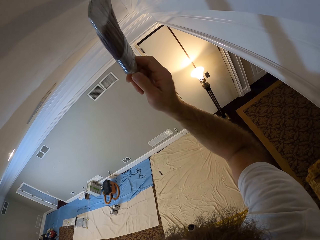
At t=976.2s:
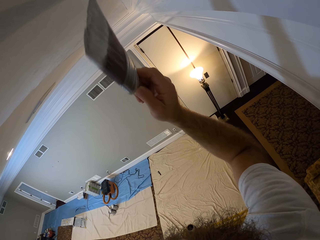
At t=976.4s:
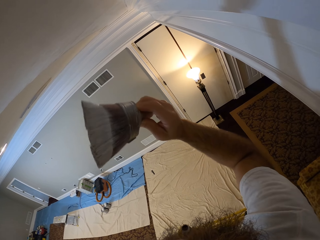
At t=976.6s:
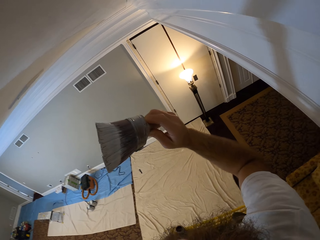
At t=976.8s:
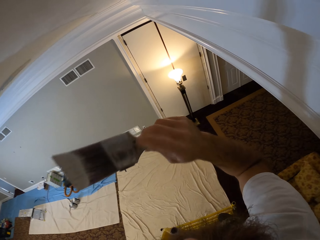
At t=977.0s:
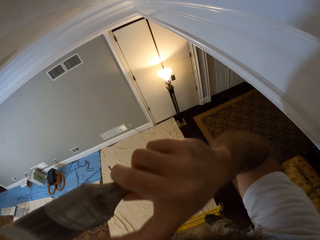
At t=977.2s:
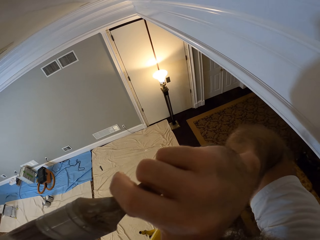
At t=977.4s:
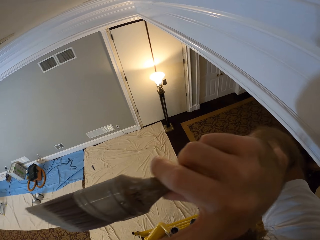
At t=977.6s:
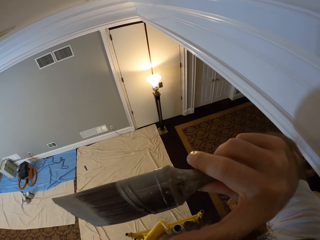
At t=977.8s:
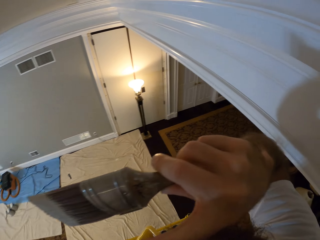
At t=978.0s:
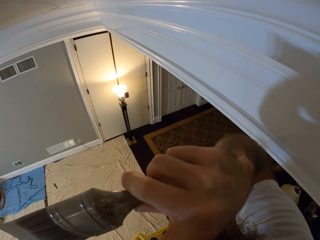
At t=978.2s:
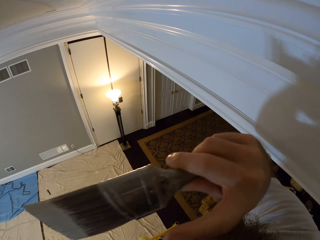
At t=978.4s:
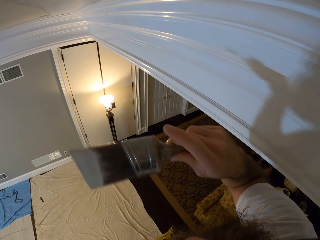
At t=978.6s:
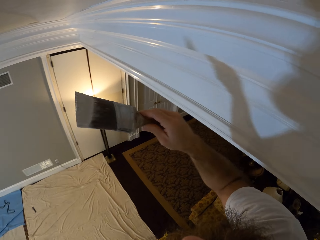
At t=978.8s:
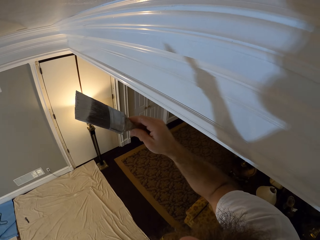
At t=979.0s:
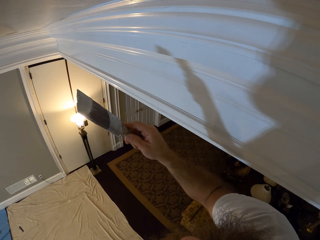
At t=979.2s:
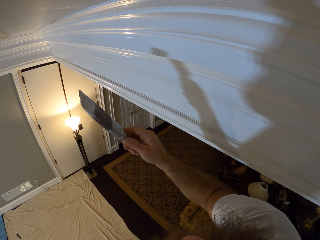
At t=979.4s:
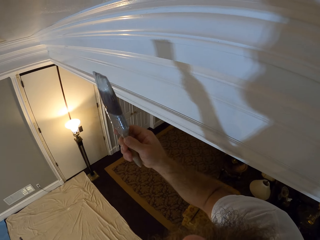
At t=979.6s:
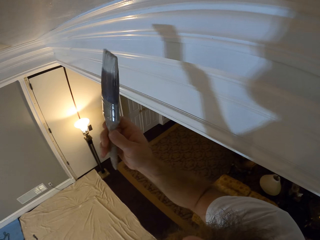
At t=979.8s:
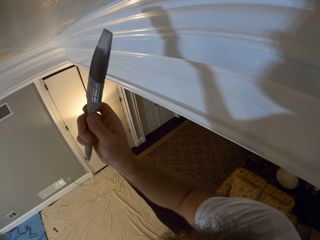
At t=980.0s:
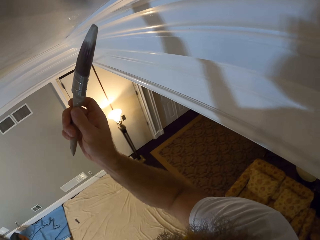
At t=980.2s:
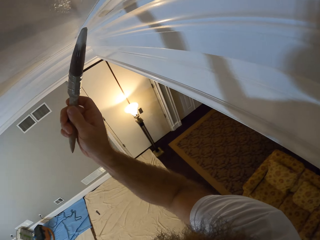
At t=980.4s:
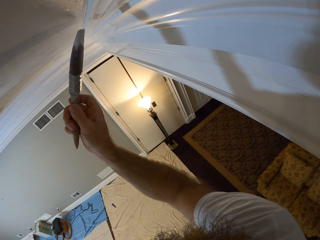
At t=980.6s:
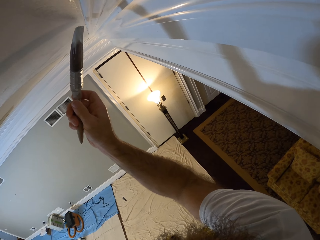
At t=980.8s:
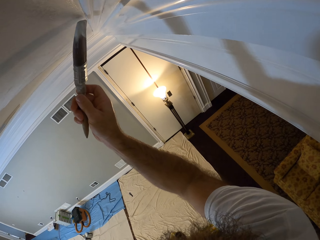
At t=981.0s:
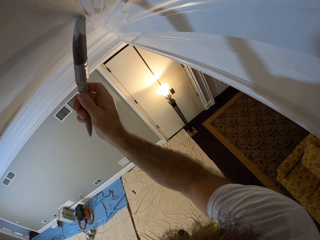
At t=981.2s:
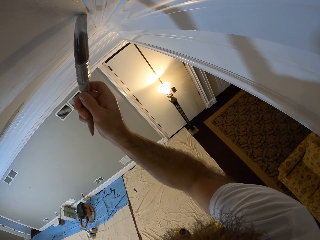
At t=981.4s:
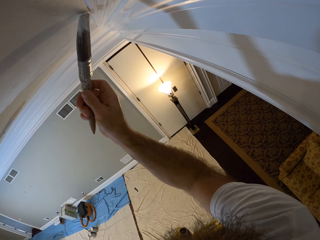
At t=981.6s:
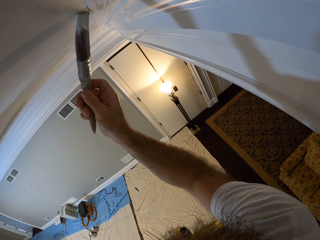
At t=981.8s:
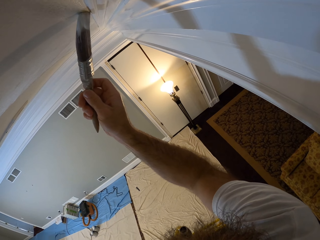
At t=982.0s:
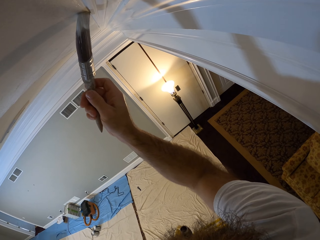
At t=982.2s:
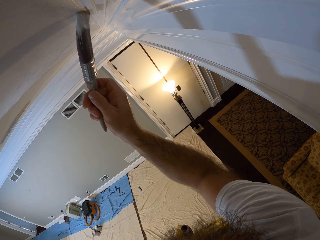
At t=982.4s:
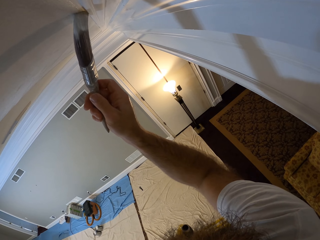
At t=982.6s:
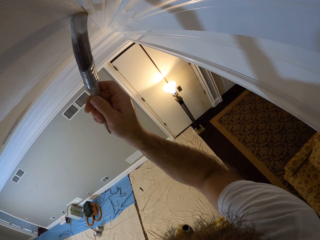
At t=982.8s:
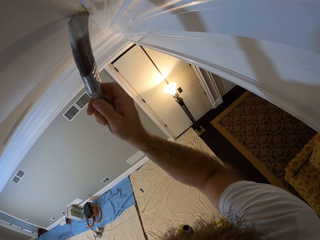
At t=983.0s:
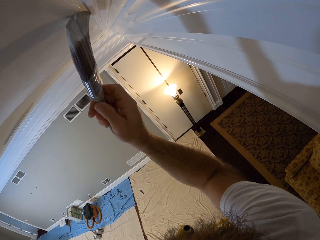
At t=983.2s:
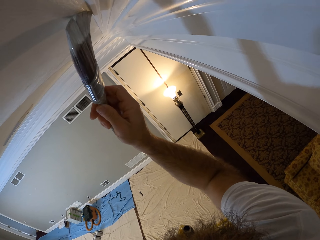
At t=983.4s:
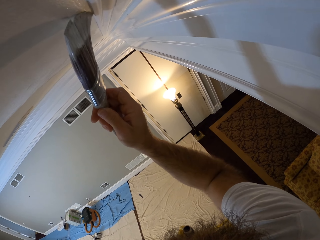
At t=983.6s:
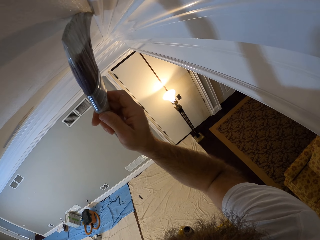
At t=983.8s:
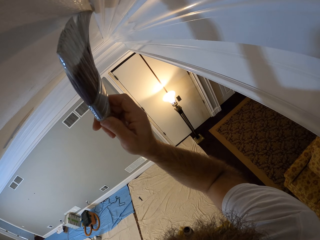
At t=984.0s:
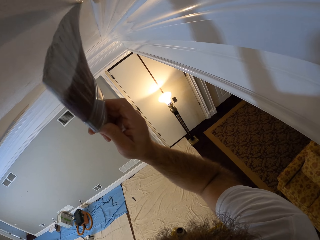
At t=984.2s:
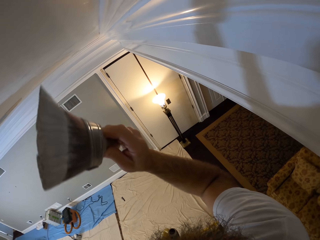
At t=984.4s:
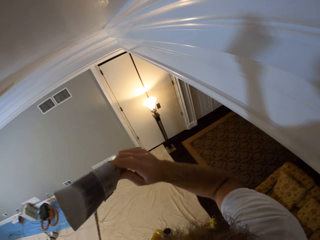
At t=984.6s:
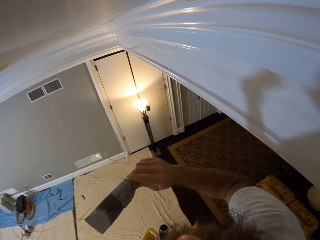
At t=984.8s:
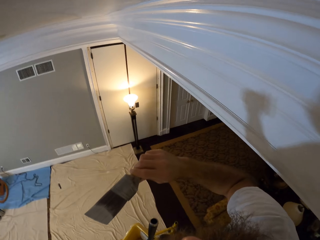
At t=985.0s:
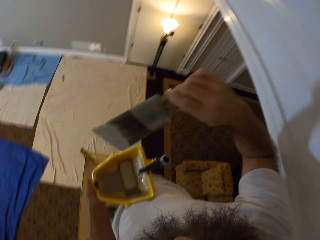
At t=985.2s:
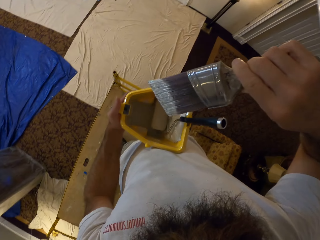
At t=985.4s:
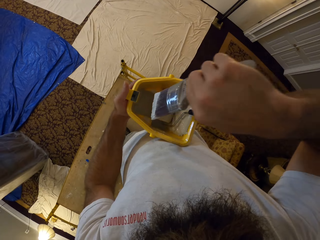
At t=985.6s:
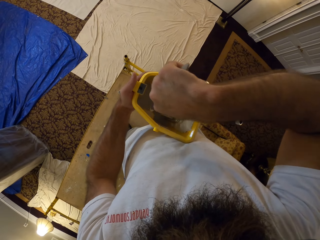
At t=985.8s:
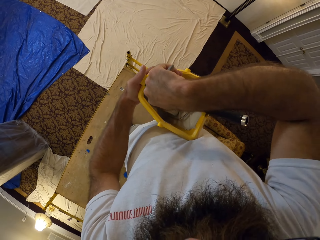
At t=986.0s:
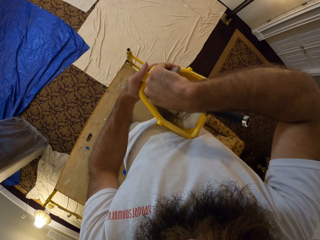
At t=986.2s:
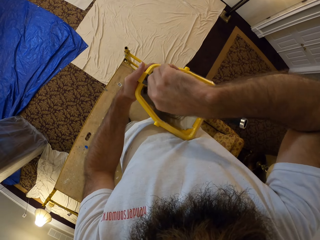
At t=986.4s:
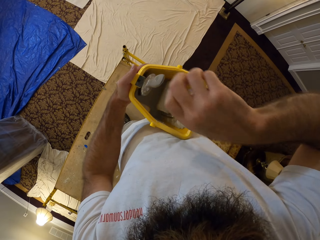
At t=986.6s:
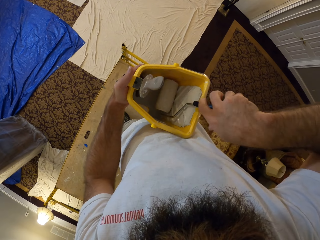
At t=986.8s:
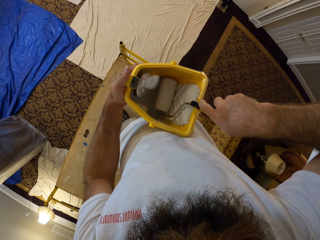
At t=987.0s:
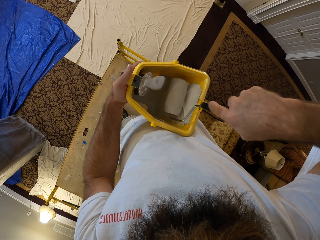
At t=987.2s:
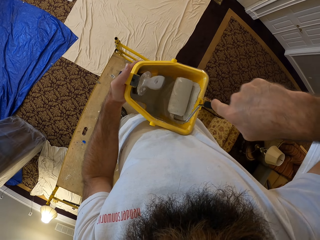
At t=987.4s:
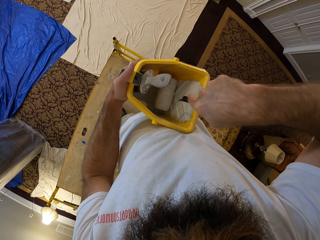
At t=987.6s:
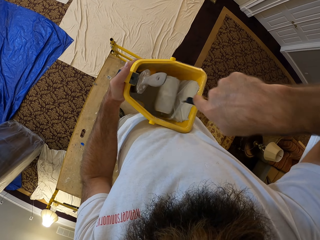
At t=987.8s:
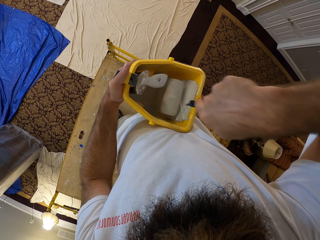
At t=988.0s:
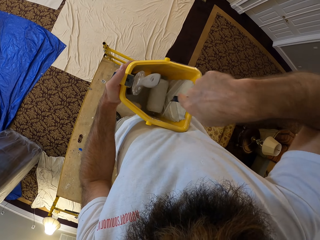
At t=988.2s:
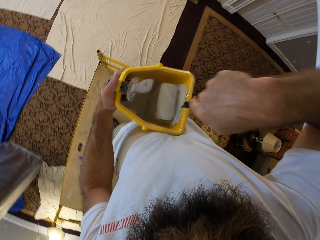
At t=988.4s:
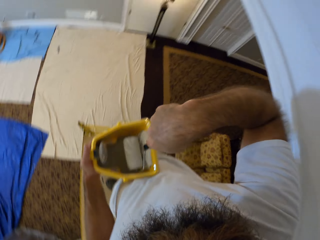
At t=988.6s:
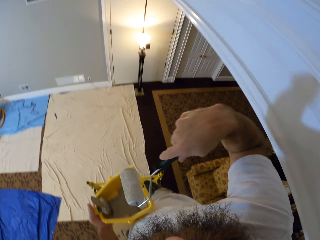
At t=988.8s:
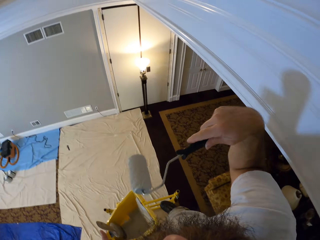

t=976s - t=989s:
The camera wearer rubs his eye with his right index finger. He paints the ceiling or wall of the apartment with the paintbrush in his right hand. He puts the paintbrush into the paint bucket with his right hand. He dips a roller brush in the bucket. He takes the paint roller brush inside the bucket with his right hand. He paints the wall of the bucket with the paint roller brush in his right hand.

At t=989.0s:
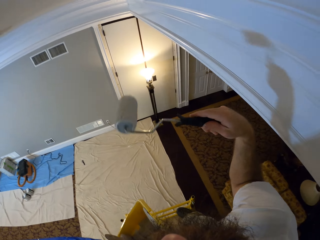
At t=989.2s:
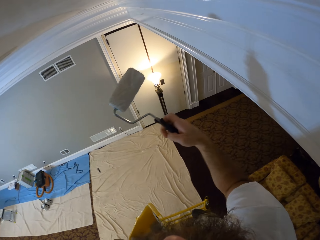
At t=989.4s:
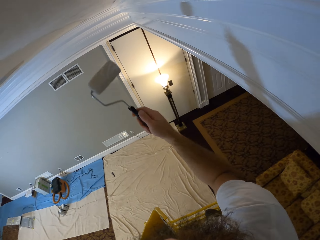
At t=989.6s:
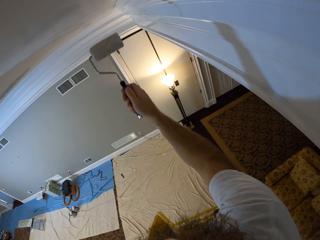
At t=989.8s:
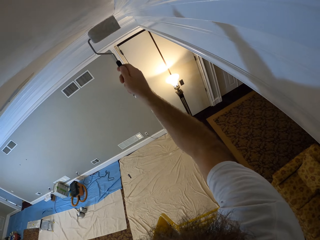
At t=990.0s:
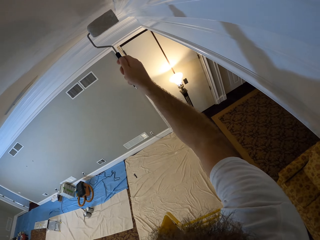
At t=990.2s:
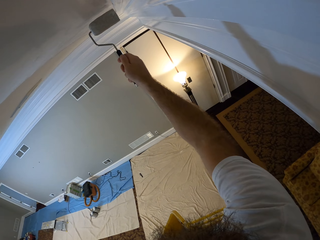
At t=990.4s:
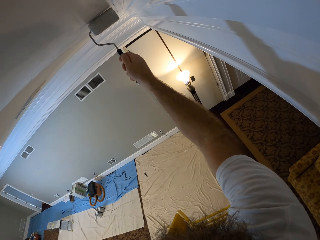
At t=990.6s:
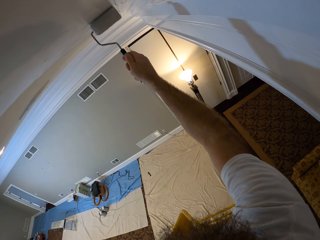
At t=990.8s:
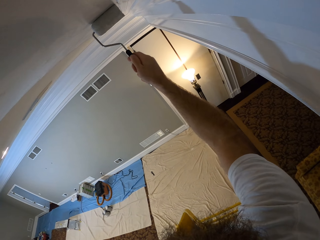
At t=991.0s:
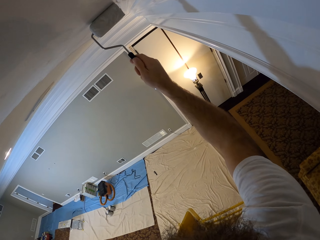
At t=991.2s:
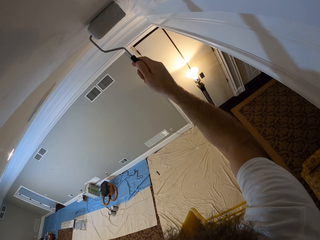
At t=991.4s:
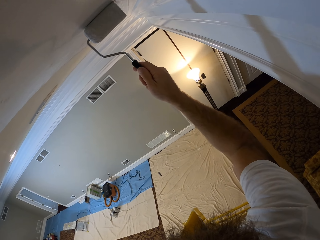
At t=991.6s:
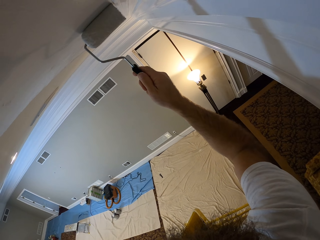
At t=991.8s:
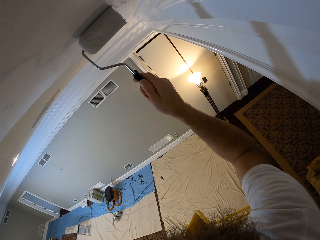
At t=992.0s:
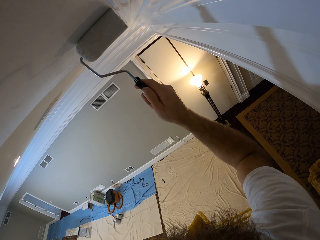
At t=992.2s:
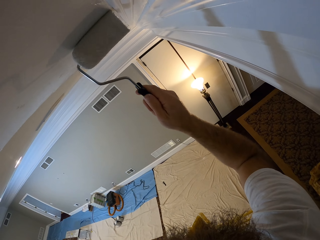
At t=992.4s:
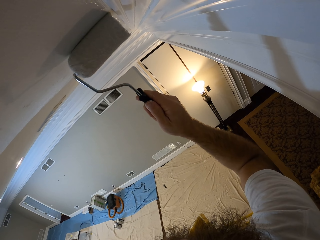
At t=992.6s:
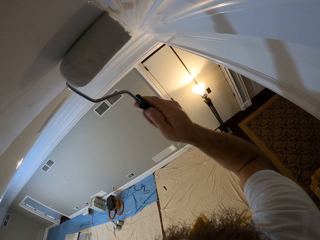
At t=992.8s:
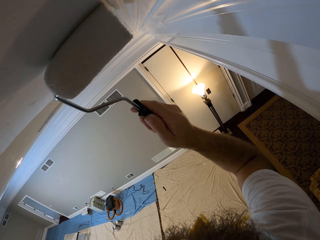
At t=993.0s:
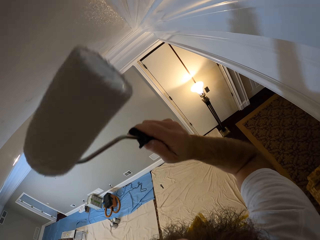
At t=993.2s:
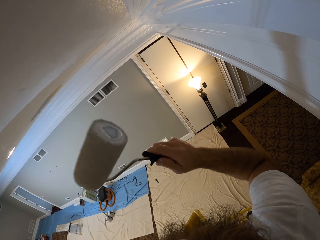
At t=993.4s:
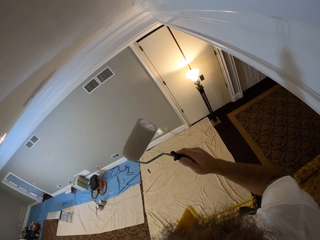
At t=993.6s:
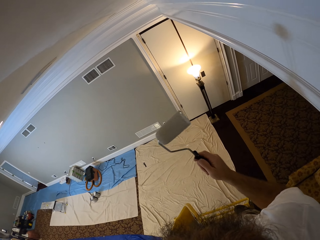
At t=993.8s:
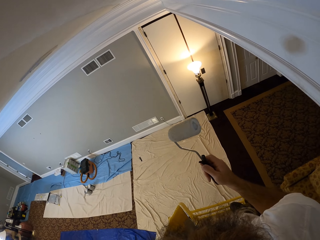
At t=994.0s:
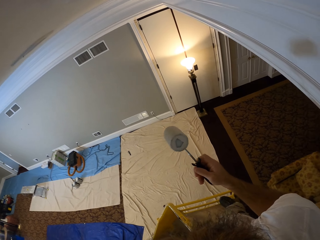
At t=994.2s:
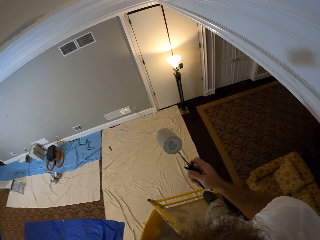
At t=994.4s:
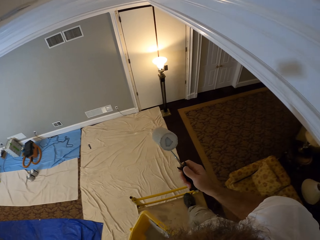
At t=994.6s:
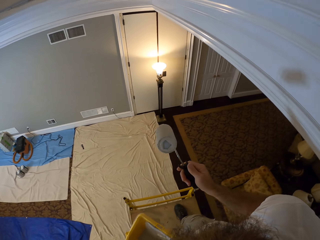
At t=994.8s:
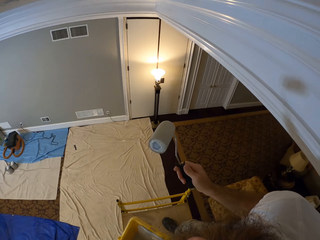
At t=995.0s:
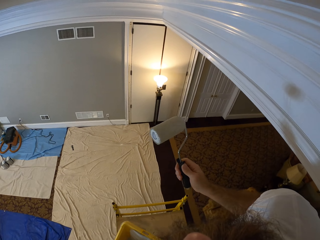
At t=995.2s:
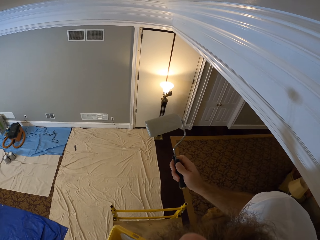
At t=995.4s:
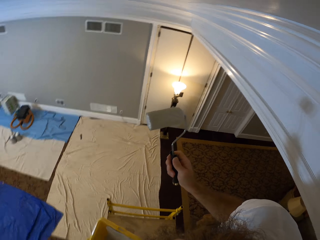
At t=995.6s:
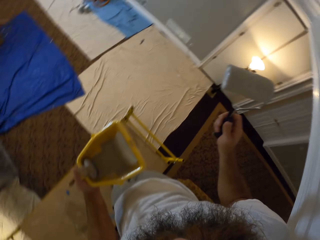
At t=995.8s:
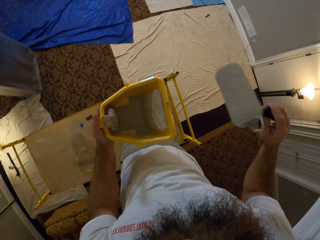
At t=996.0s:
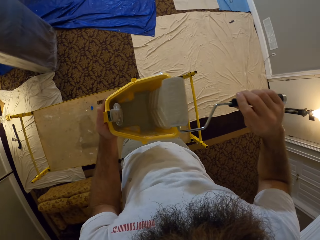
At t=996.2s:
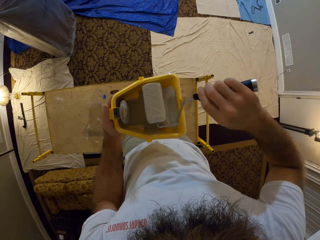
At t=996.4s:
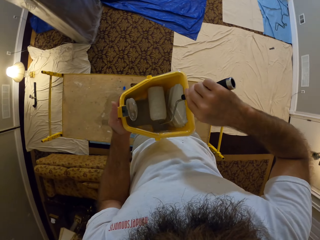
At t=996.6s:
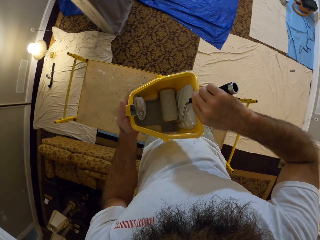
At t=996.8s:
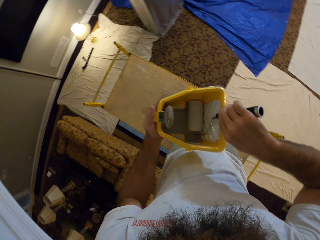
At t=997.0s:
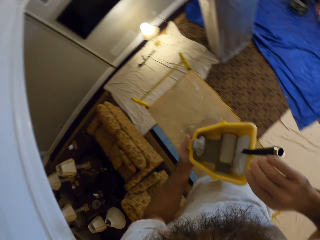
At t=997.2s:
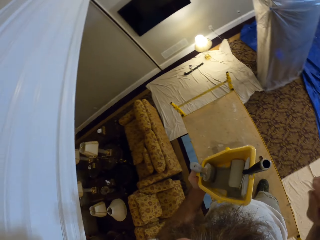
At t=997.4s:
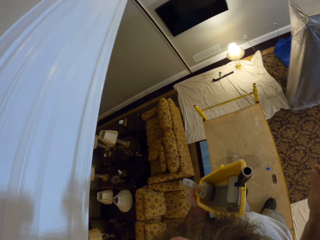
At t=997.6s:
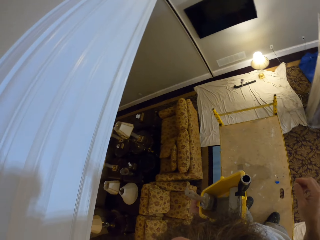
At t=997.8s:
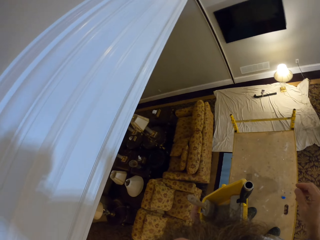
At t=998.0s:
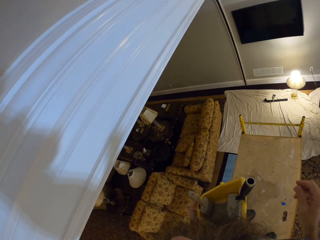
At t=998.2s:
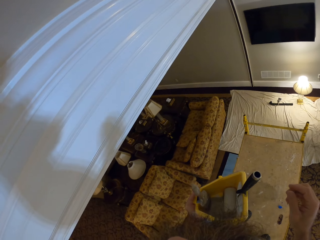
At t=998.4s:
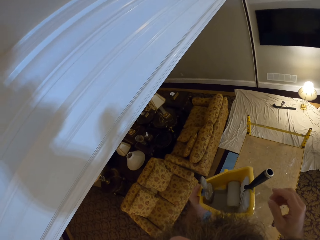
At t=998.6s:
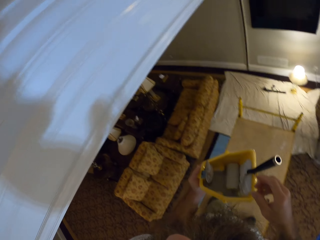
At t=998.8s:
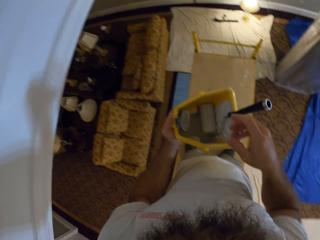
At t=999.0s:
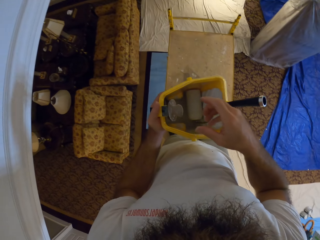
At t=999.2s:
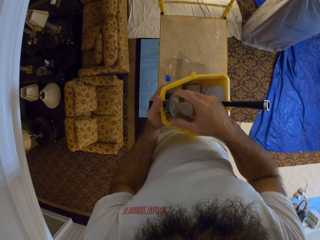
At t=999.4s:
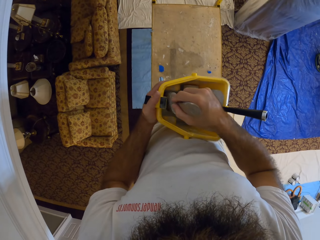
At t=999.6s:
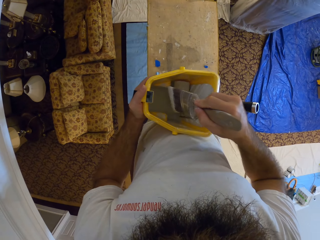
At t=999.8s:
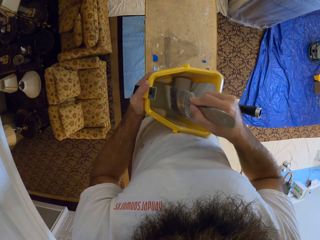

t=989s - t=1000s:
The camera wearer paints the ceiling or wall of the apartment with the paint roller brush in his right hand. He places the paint roller brush inside the bucket with his right hand. He takes the paintbrush in the bucket with his right hand.
